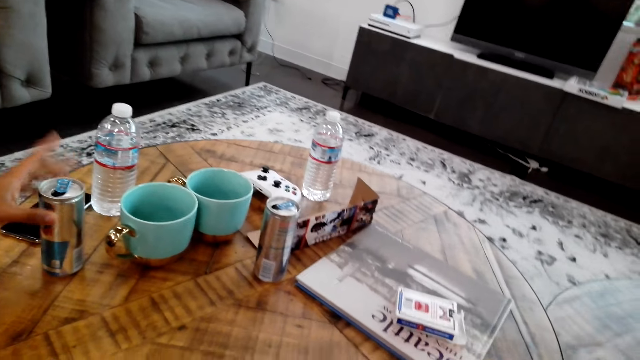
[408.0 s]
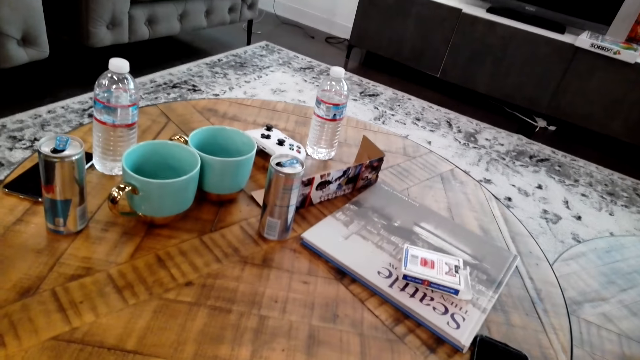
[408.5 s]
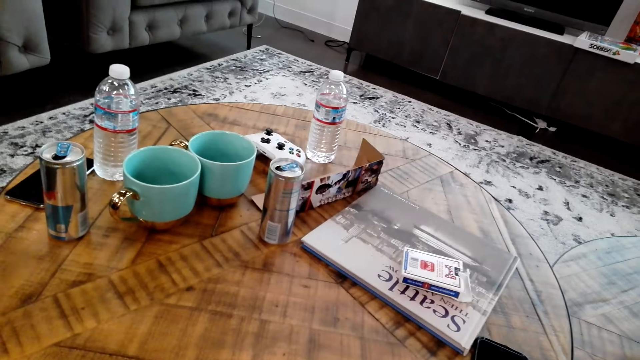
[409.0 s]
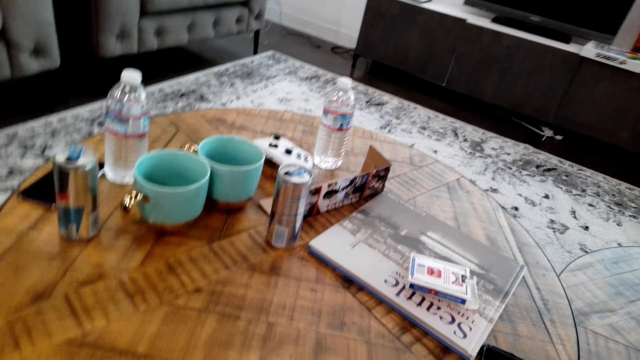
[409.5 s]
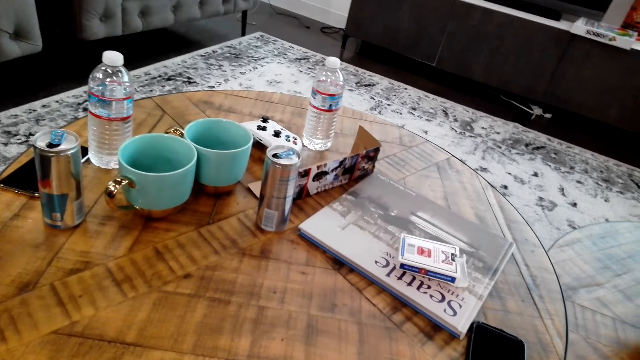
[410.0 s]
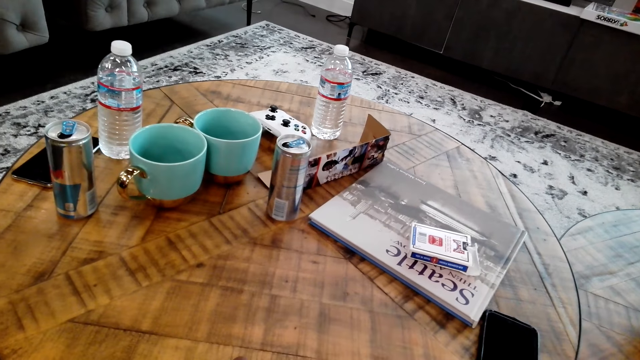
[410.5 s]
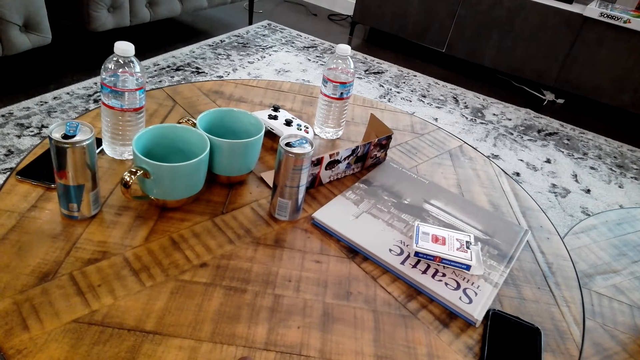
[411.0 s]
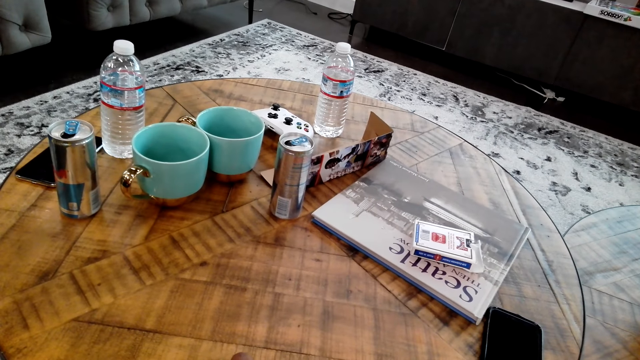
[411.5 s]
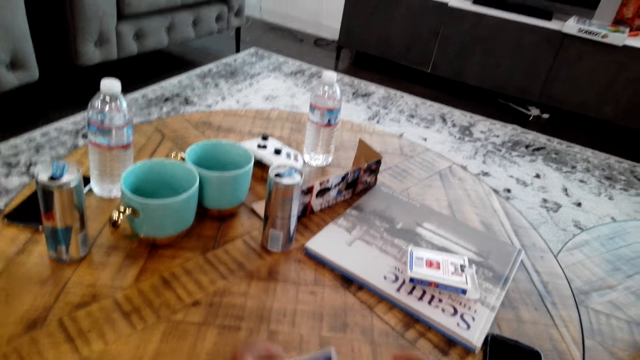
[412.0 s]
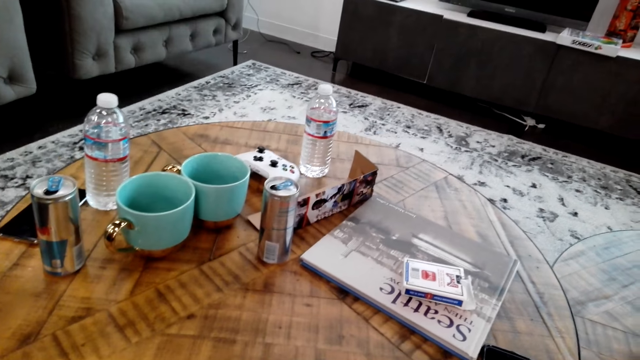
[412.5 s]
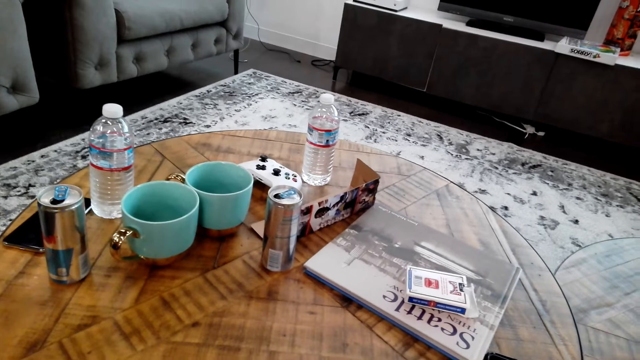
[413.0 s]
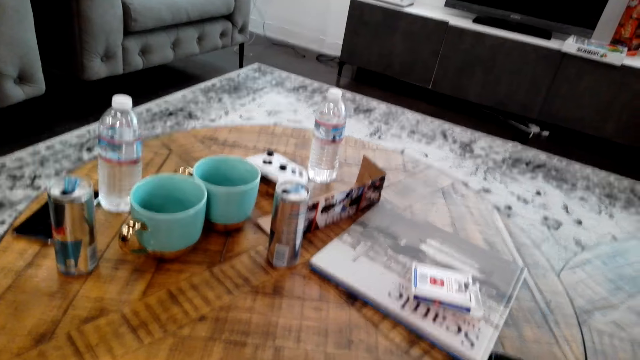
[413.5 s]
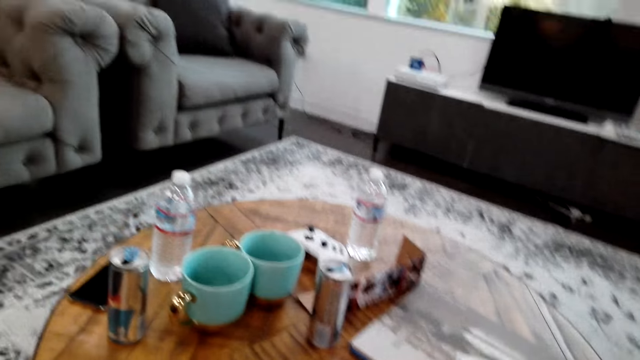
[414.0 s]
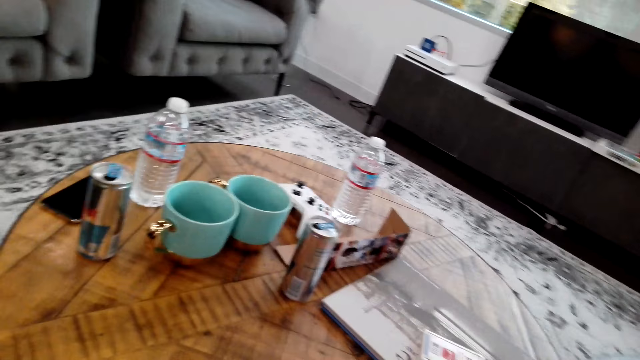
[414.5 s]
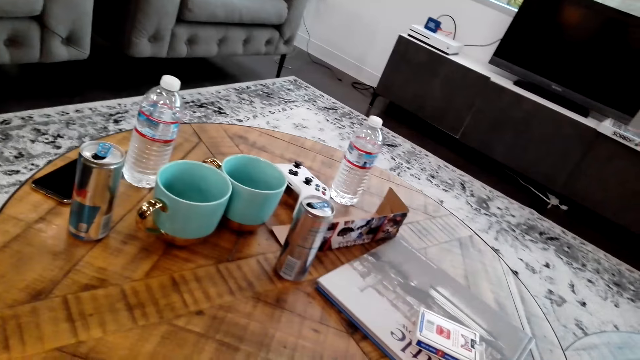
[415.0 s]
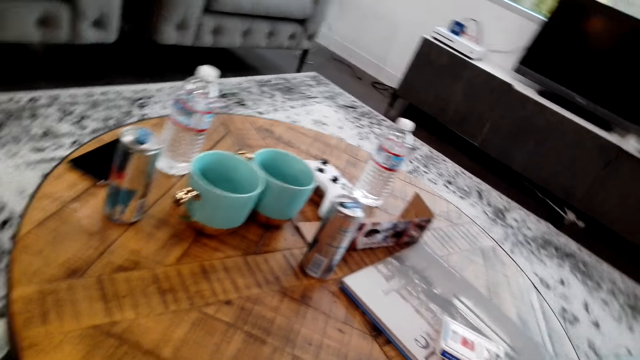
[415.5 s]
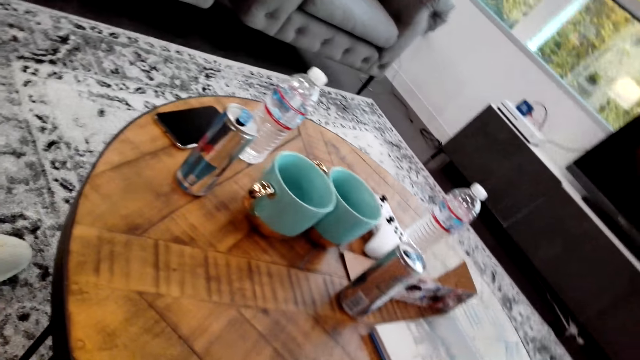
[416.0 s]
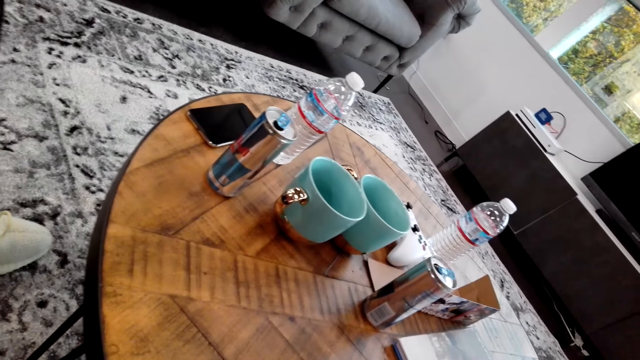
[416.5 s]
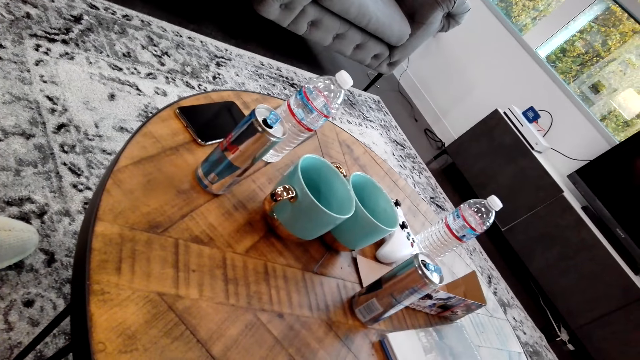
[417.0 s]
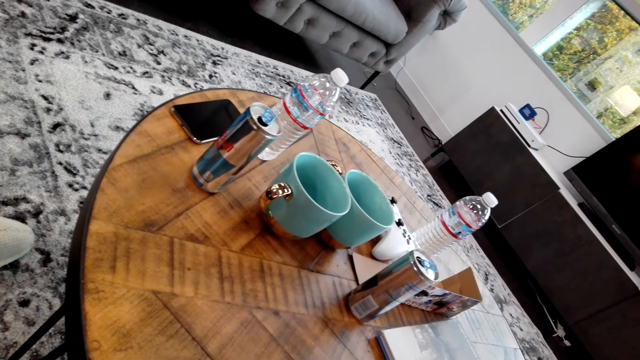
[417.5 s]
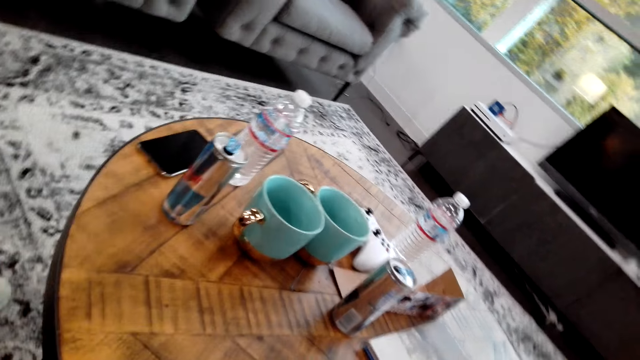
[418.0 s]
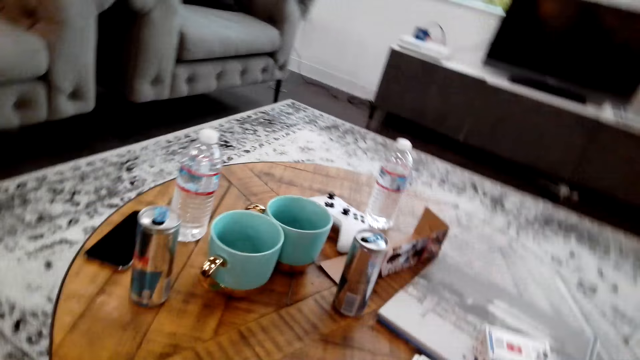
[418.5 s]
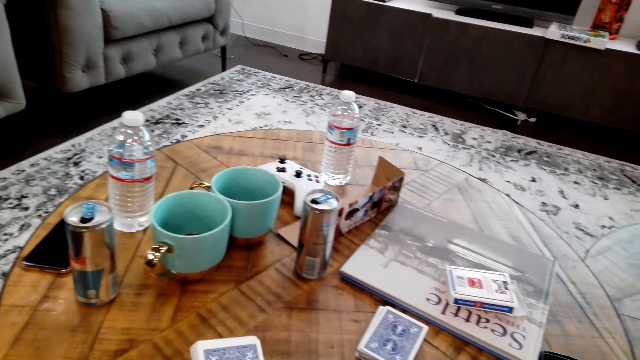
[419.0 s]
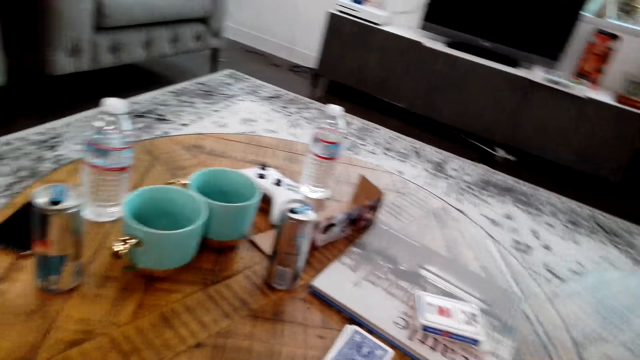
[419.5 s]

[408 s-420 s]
A man places the can on the table. The camera wearer looks around the room.

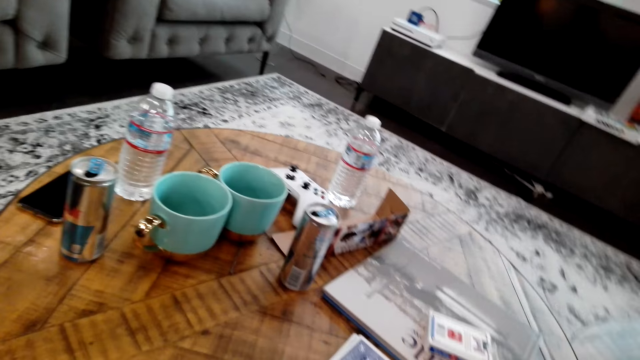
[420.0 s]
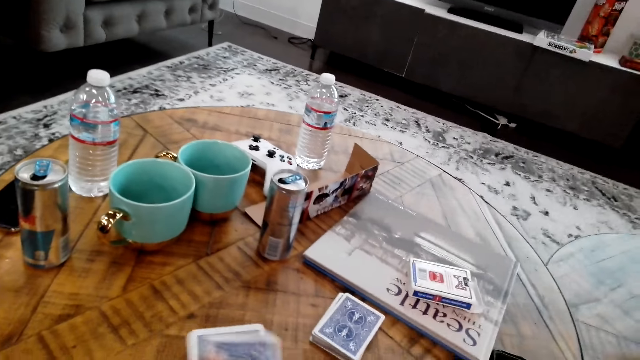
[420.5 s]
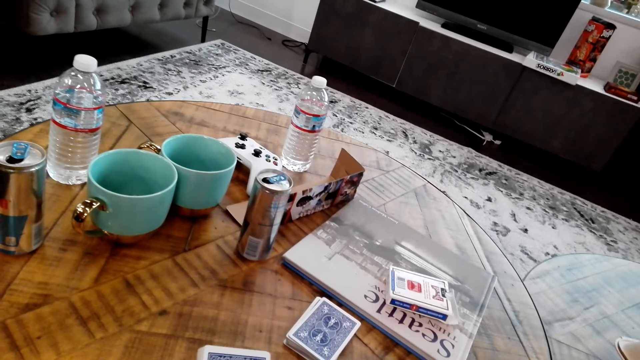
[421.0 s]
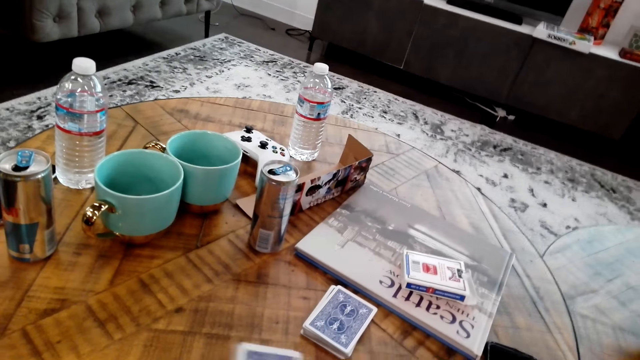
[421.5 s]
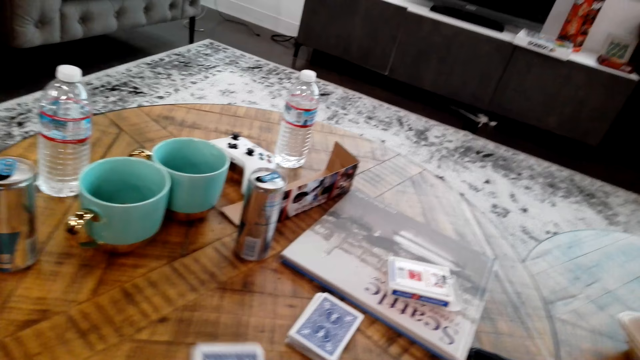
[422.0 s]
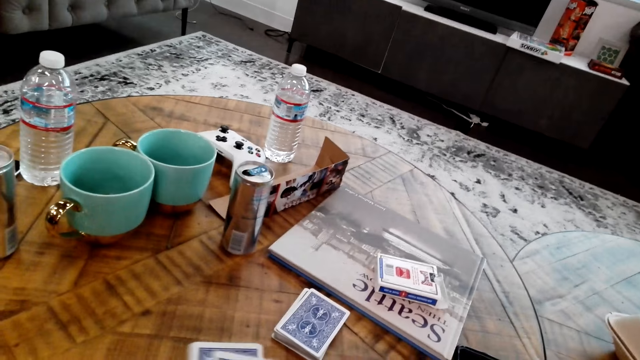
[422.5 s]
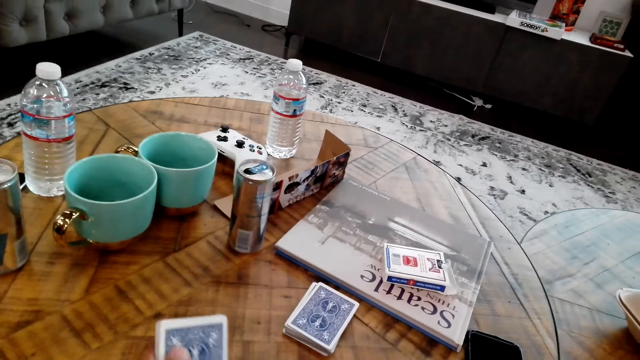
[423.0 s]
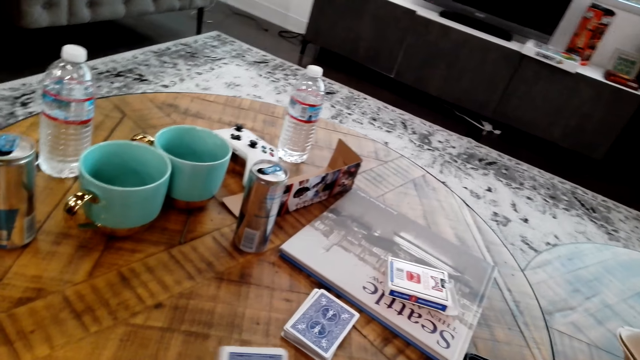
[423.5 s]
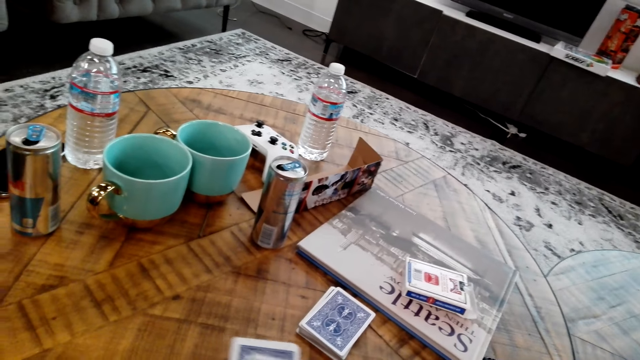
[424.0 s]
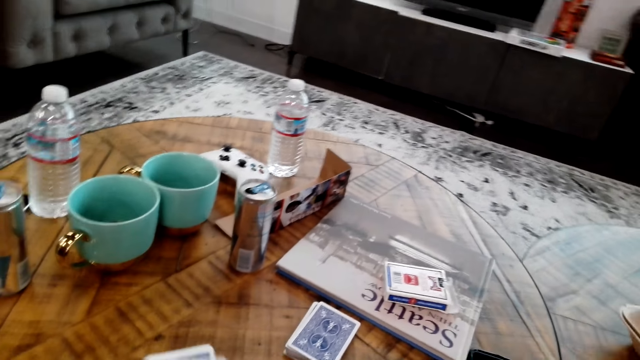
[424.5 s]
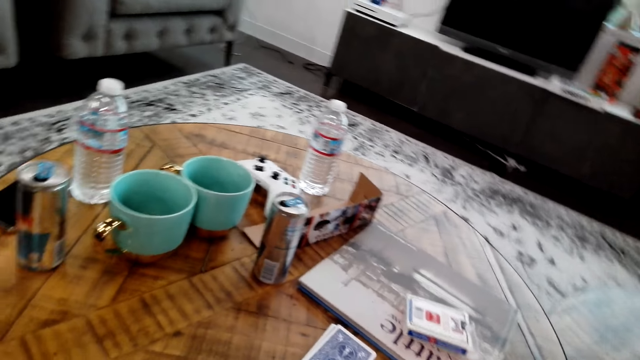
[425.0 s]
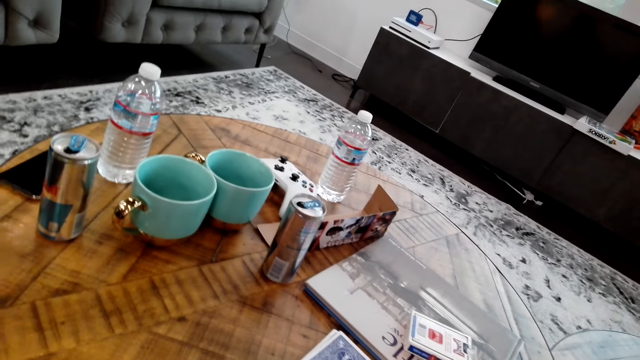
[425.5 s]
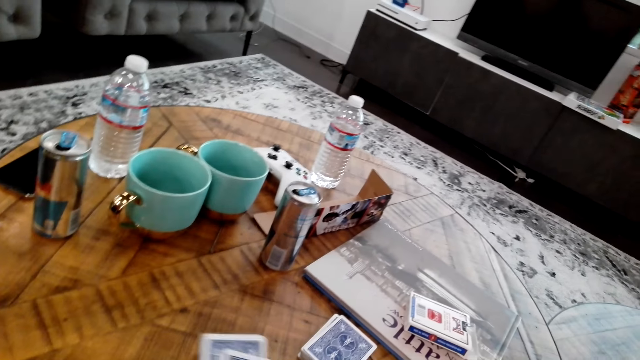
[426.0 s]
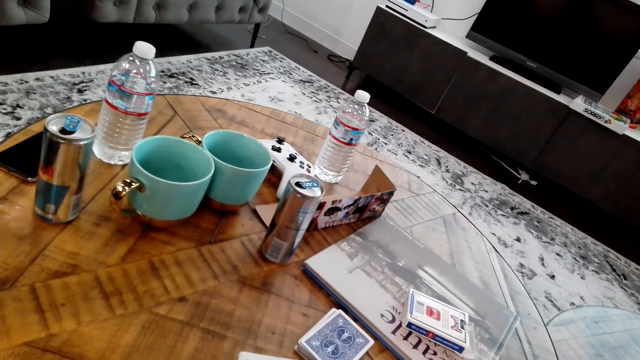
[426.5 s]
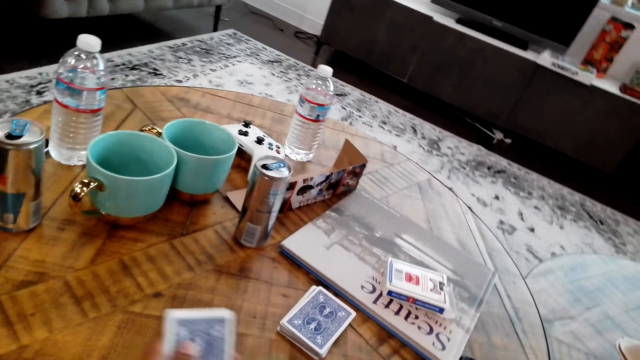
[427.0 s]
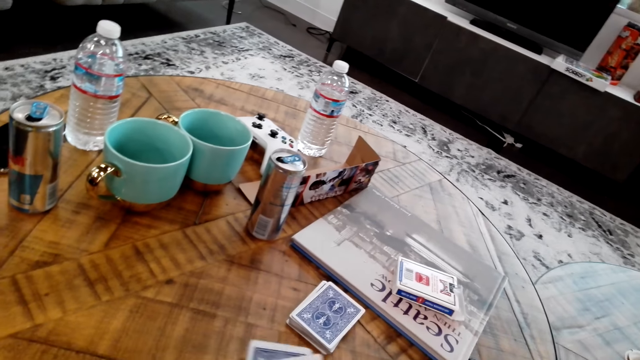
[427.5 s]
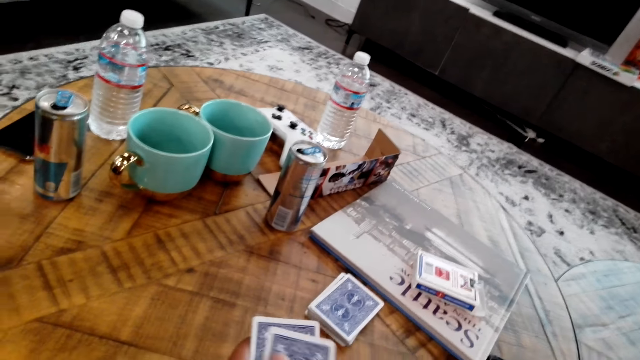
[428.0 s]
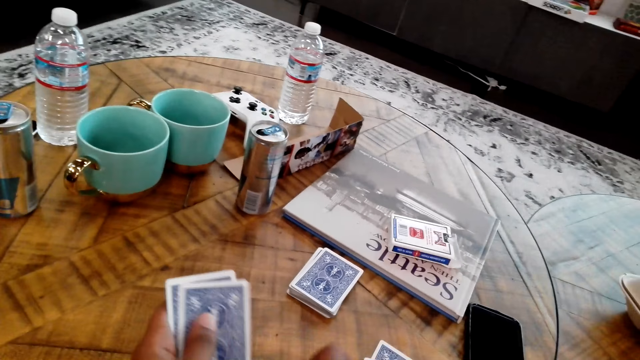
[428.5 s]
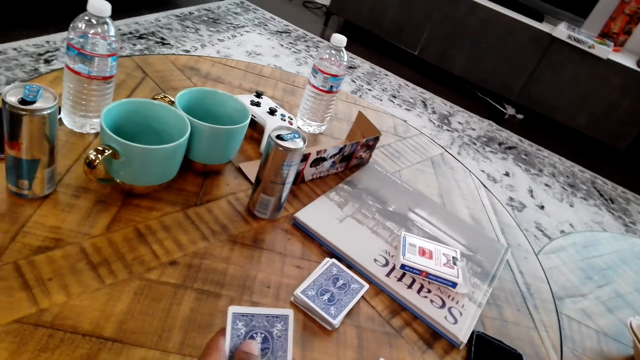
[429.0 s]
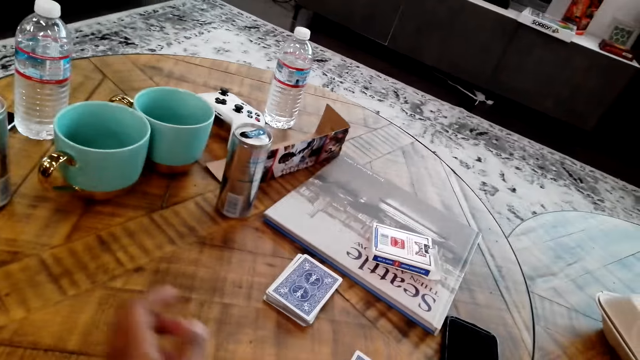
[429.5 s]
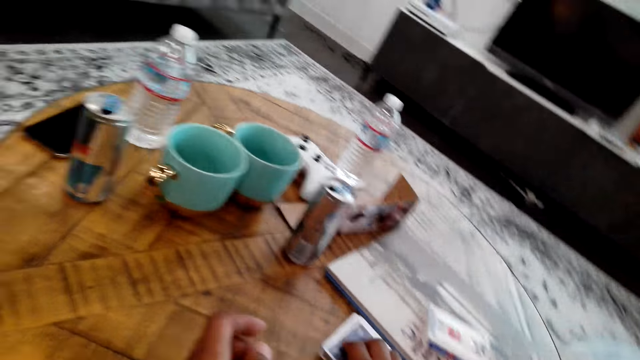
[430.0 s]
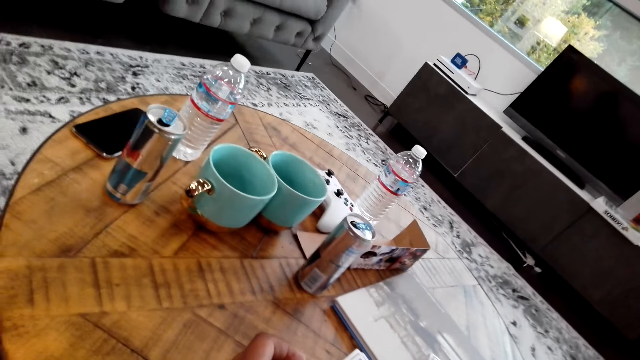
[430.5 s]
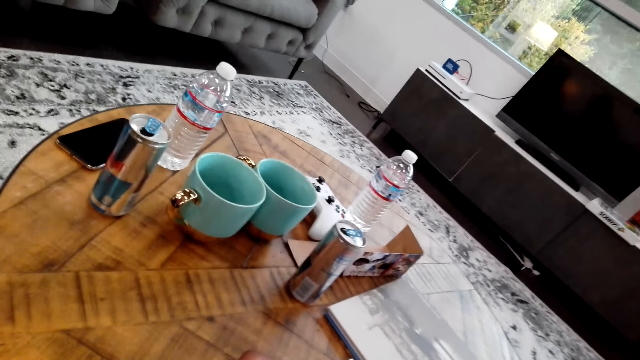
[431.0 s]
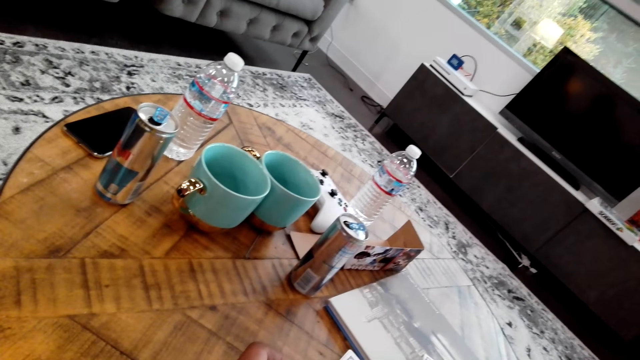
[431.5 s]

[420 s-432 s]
The camera wearer plays cards with a man. They move the cards in the hands.
